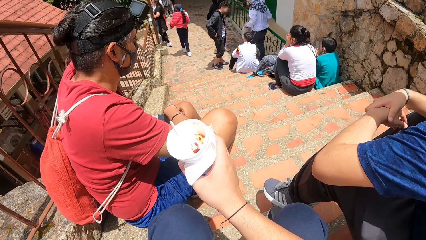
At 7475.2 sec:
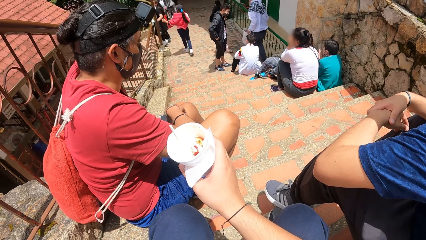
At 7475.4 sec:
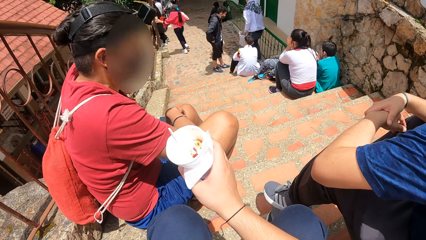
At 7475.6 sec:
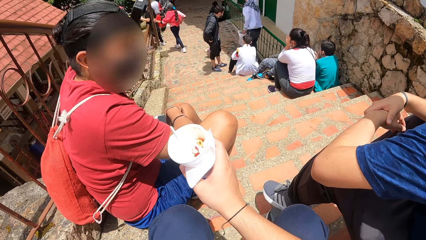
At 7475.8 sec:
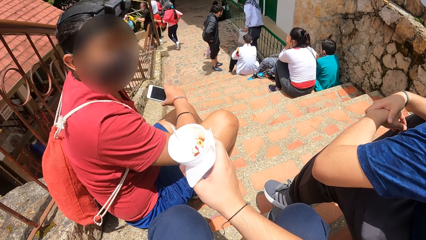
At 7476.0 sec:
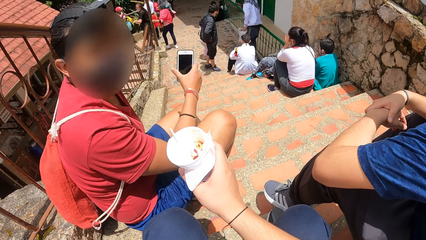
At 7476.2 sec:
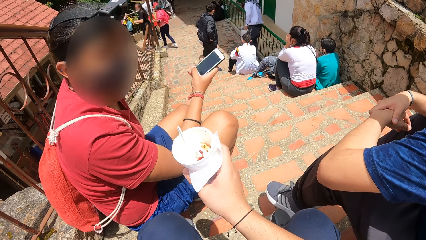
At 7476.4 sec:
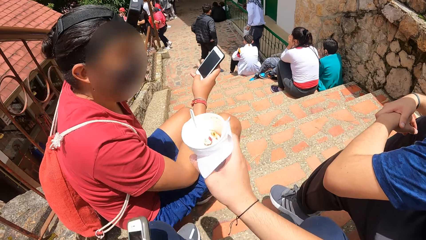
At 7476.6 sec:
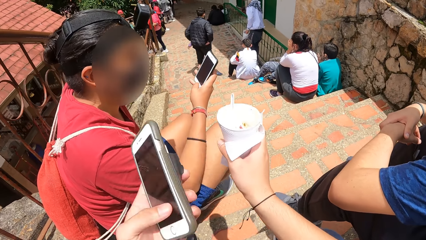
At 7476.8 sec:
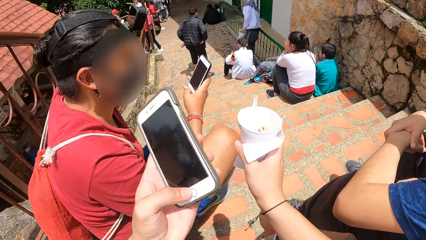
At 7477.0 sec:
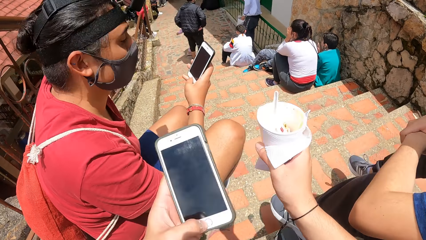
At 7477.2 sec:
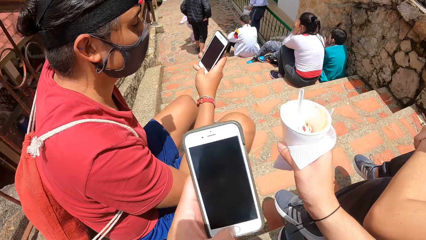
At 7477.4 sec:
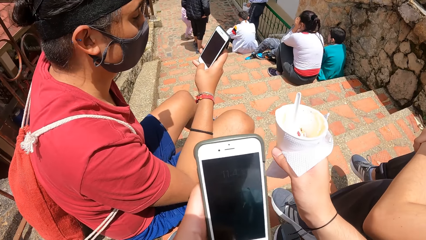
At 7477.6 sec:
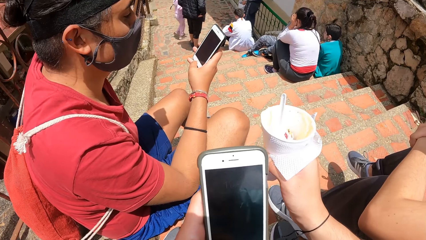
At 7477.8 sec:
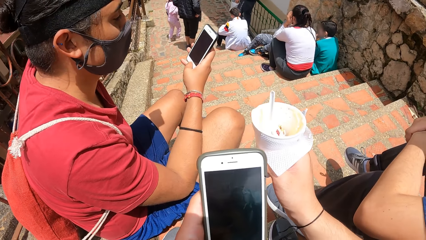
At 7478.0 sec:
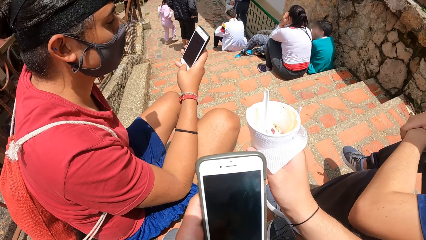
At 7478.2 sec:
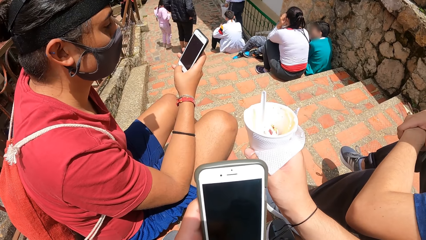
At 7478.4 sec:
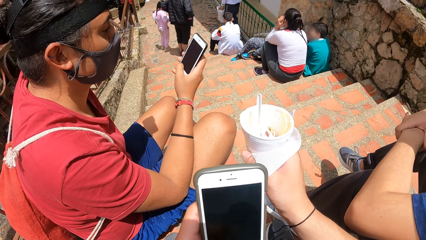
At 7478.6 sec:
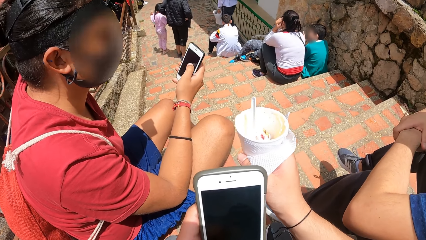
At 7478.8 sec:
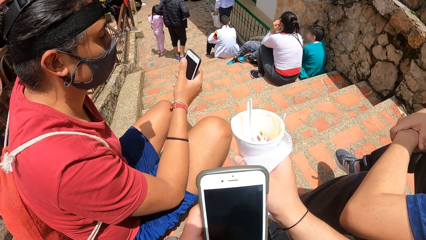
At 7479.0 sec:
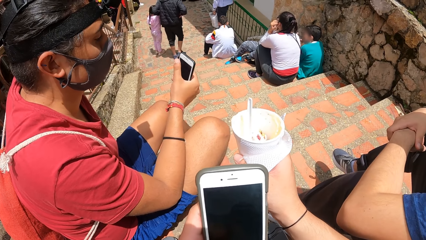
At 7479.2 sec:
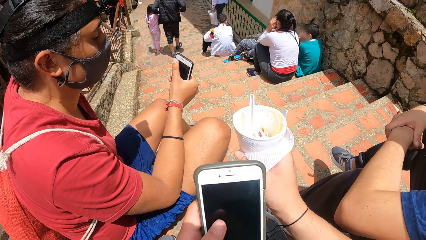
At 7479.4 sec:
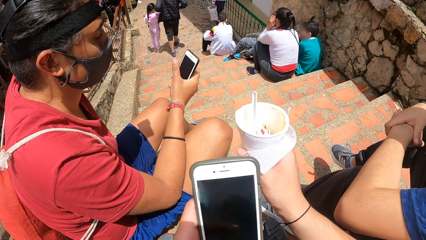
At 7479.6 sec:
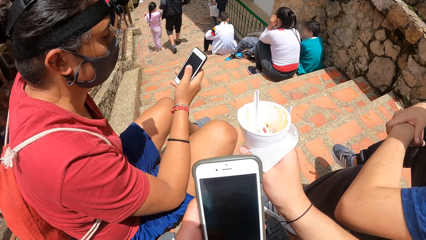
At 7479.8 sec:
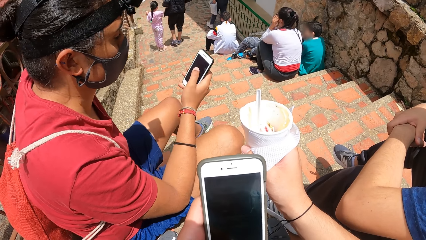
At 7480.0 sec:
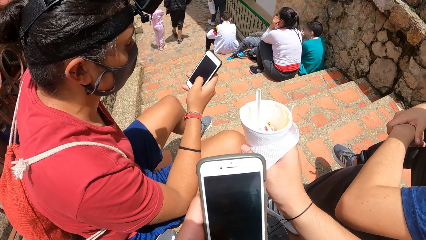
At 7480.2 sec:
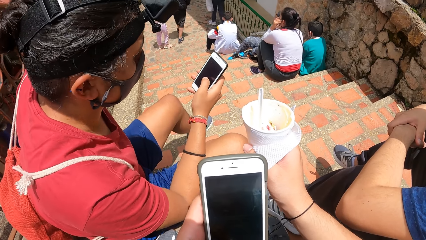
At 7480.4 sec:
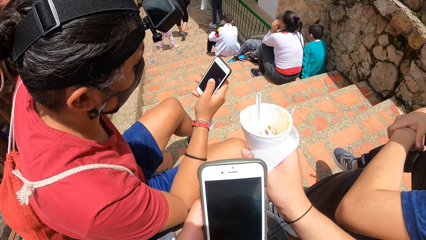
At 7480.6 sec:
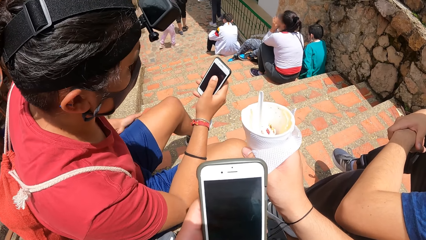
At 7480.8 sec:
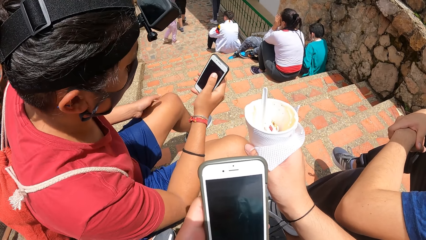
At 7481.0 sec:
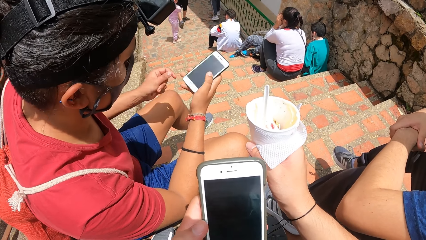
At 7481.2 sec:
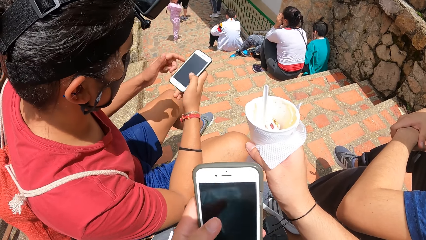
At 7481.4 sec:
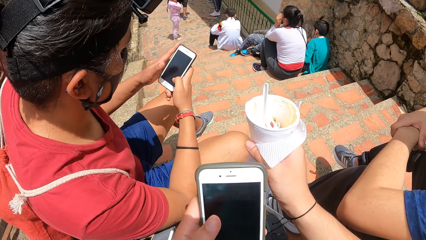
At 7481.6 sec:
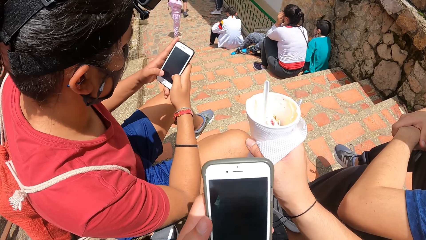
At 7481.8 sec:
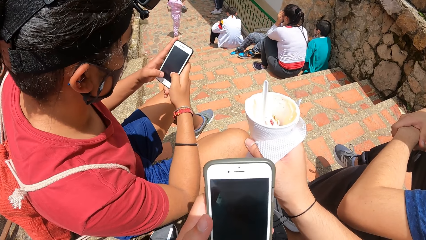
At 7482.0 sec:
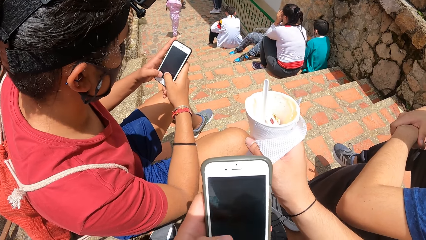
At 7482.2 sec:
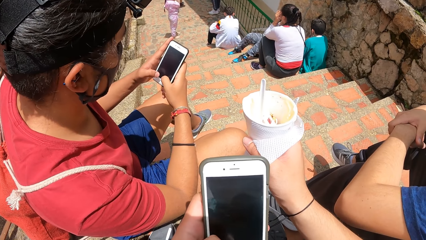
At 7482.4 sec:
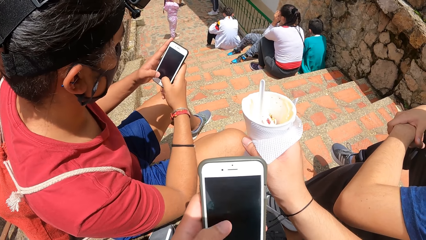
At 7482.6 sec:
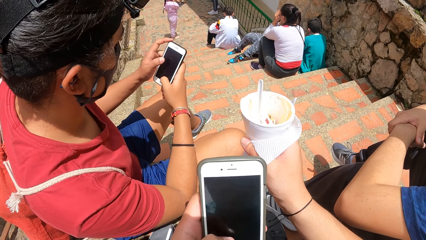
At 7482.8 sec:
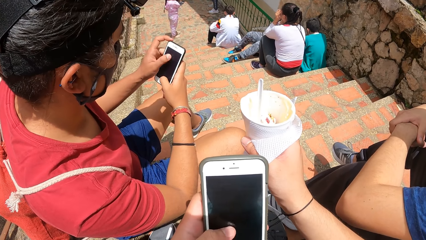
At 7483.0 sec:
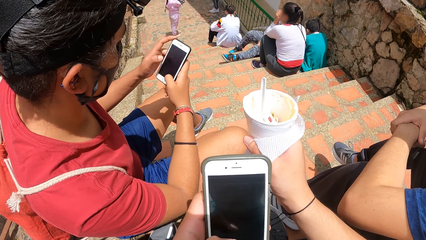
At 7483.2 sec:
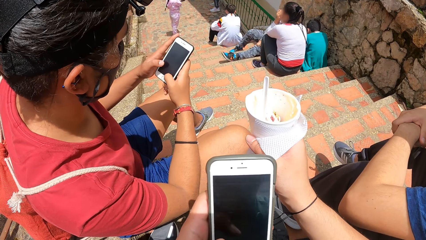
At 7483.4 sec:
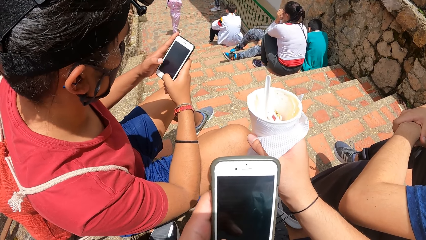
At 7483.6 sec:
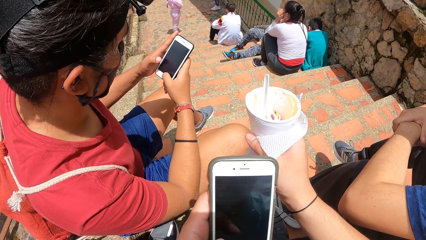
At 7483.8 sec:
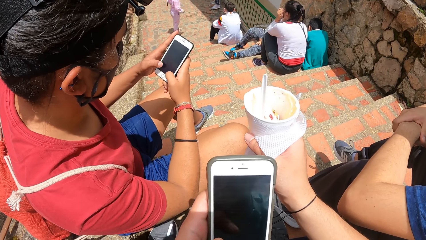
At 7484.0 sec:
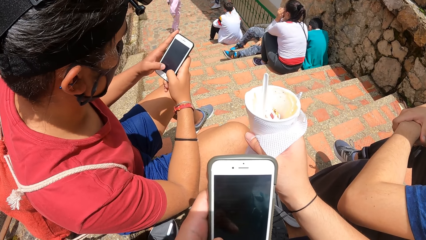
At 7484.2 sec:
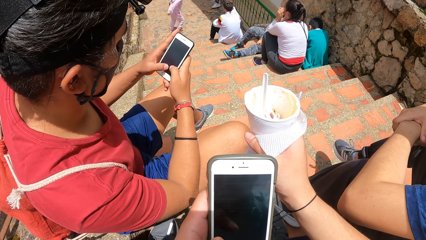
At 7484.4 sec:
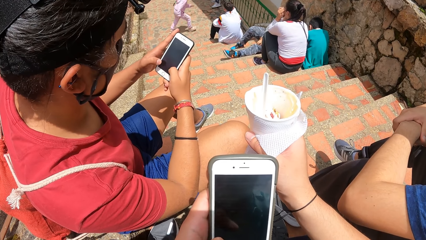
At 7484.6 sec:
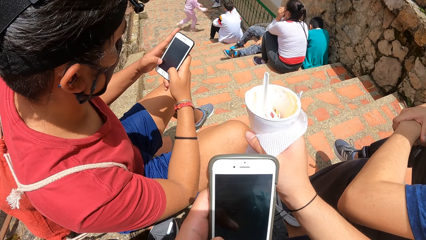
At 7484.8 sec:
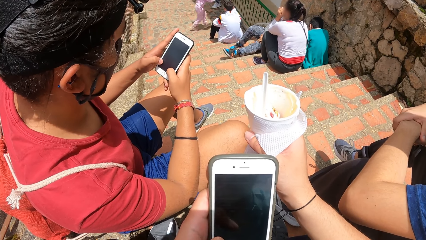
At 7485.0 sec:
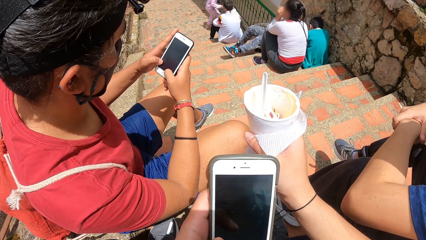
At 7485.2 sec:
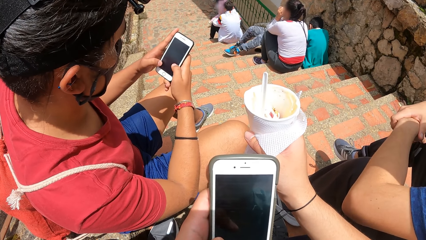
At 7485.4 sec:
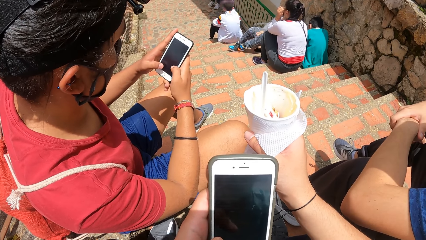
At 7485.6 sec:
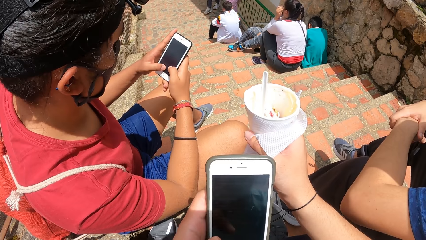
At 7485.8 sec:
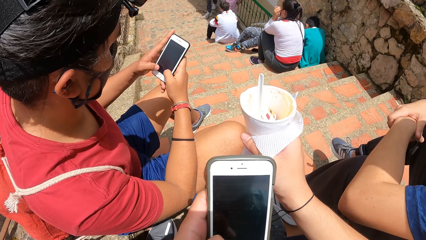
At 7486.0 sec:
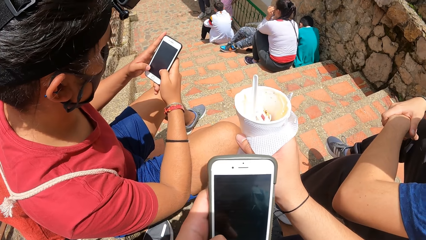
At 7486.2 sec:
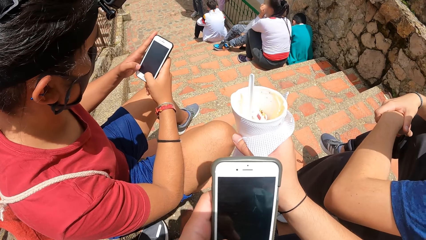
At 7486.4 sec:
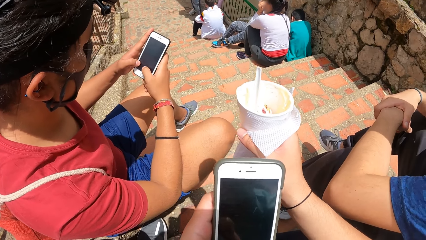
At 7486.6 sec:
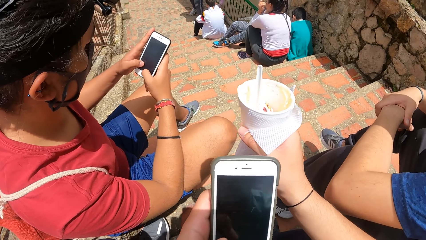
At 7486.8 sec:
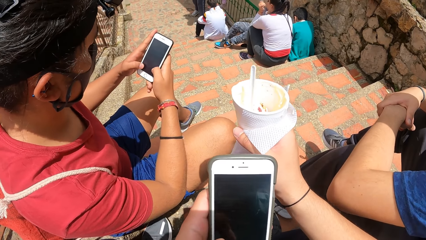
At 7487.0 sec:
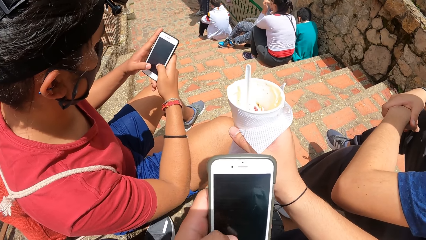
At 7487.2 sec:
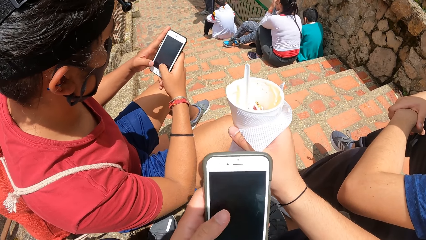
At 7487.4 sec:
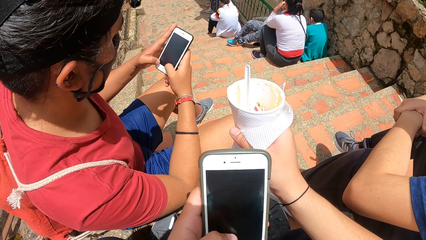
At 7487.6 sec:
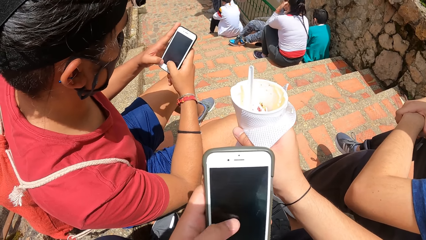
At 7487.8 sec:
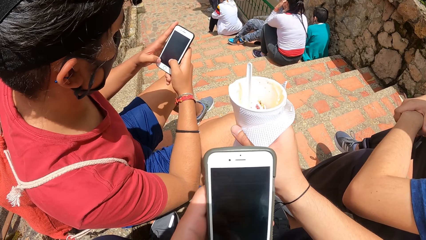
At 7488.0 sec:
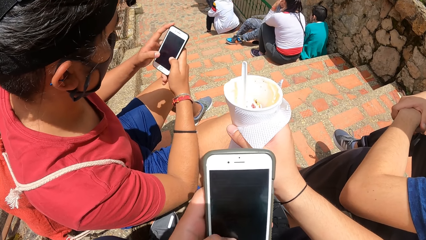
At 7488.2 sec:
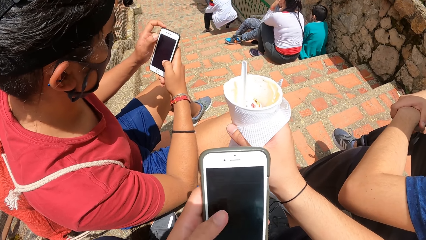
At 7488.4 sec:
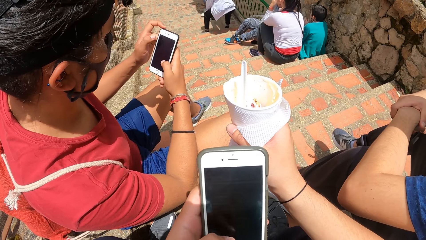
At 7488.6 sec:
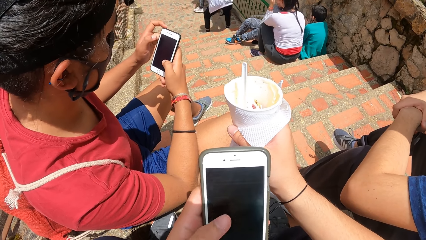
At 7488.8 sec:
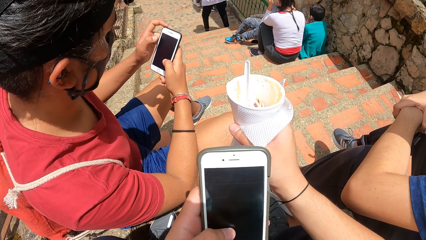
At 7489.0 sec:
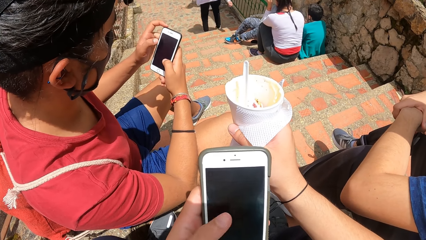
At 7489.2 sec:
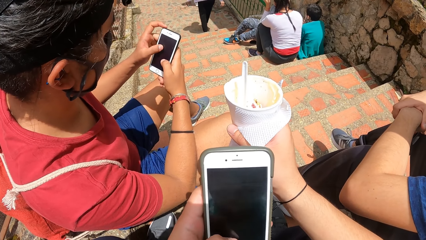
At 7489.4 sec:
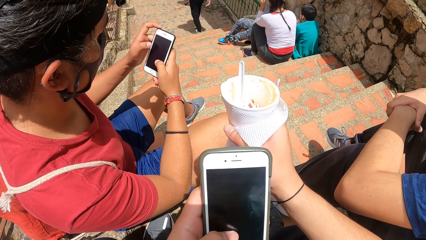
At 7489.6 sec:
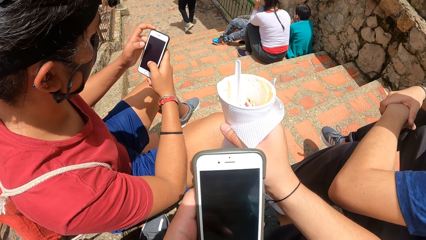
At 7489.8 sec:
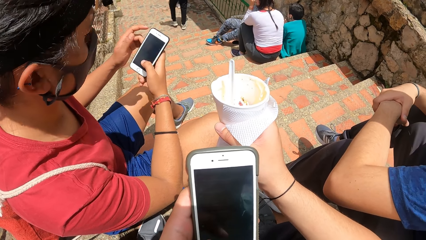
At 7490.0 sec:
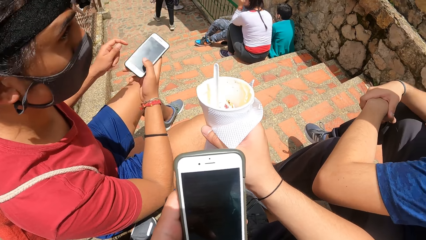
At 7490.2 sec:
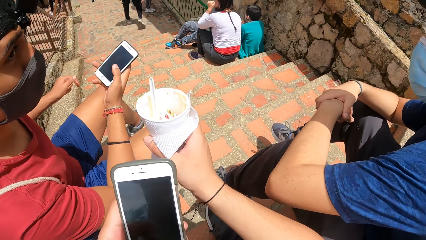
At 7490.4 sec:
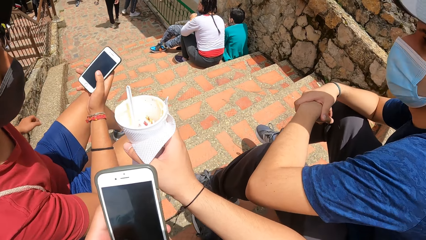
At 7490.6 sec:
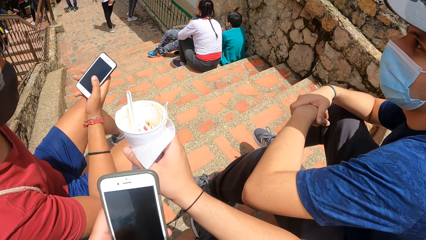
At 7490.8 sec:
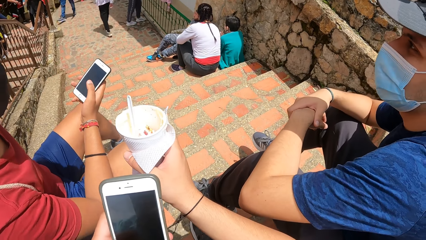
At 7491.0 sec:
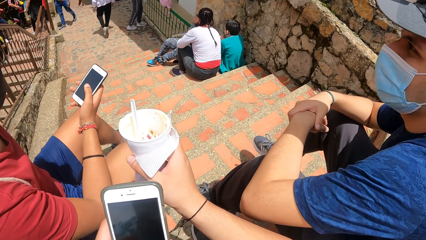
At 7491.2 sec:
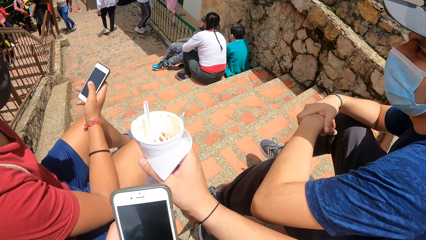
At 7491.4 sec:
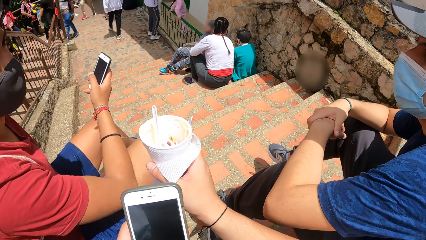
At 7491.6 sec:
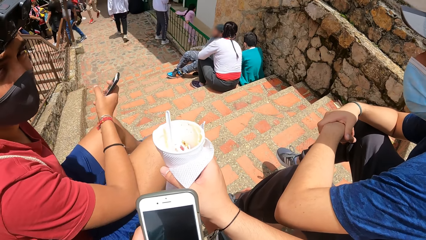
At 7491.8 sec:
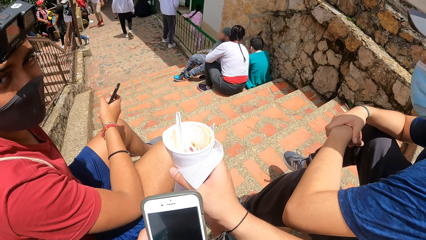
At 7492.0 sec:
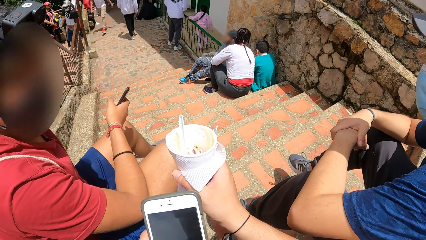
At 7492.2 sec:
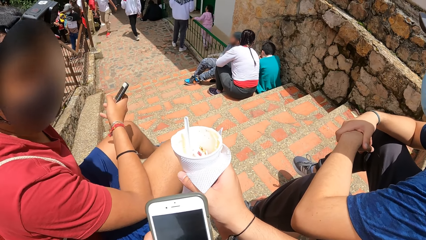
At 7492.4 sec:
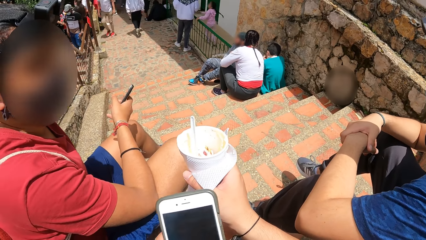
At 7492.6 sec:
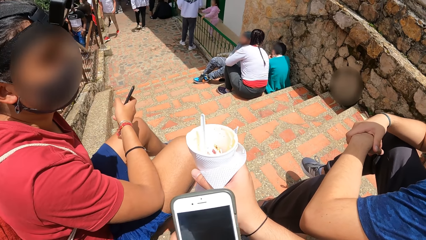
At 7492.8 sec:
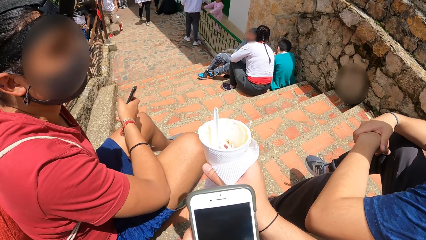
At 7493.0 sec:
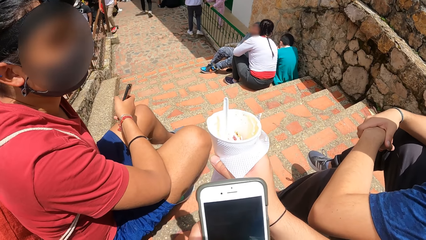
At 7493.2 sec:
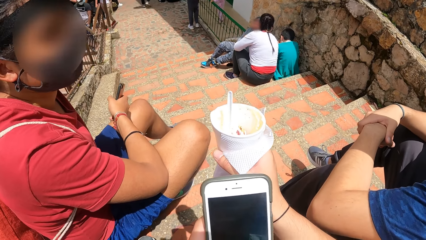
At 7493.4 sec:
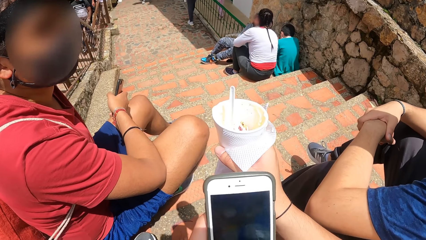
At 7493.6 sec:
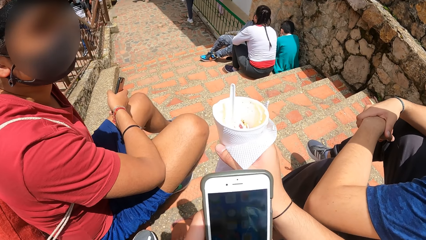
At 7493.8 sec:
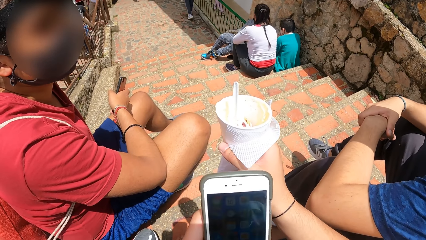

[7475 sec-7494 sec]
A man operates his phone with his right hand. The camera wearer operates his phone with his left hand. The man holds the phone with both hands. The man operates his phone with both hands. The camera wearer operates the phone with his hand.
